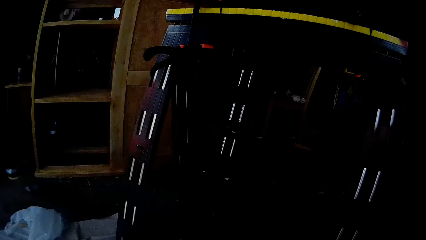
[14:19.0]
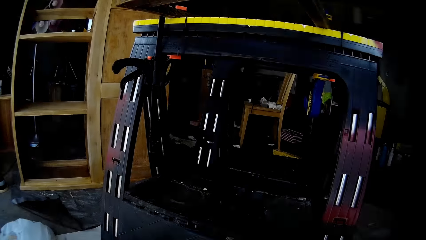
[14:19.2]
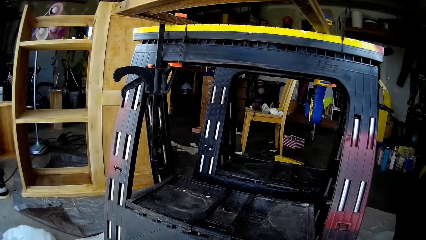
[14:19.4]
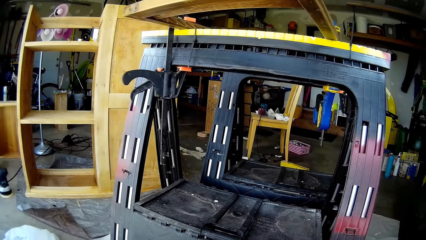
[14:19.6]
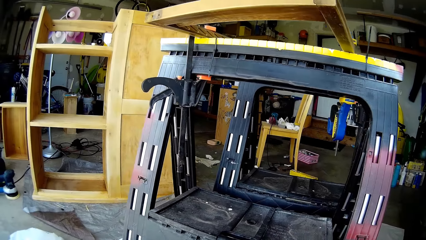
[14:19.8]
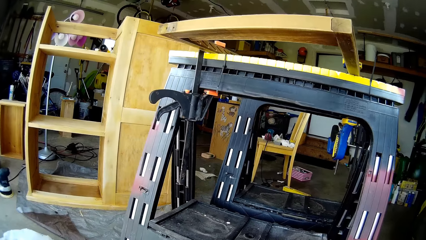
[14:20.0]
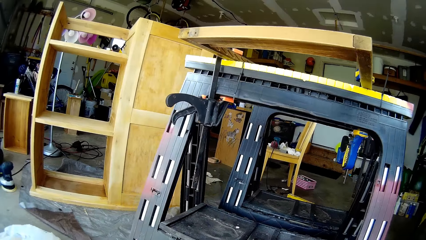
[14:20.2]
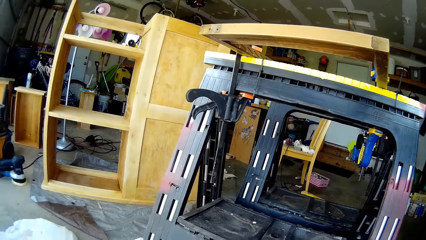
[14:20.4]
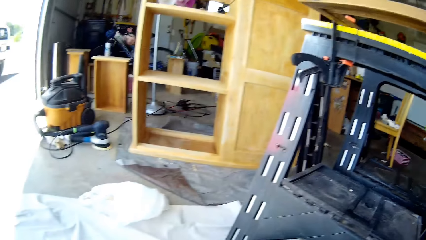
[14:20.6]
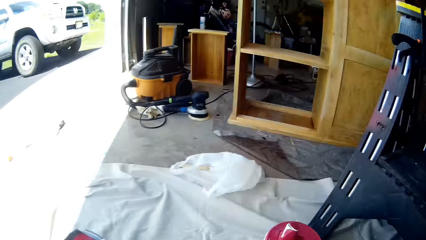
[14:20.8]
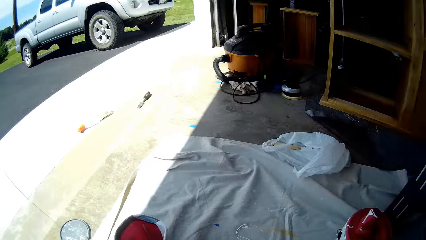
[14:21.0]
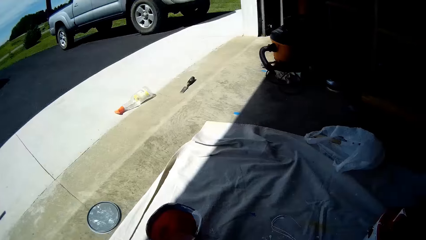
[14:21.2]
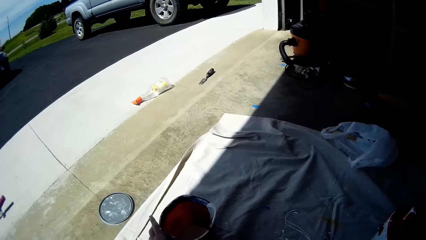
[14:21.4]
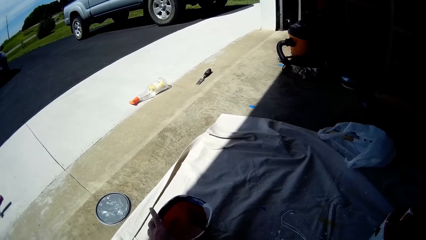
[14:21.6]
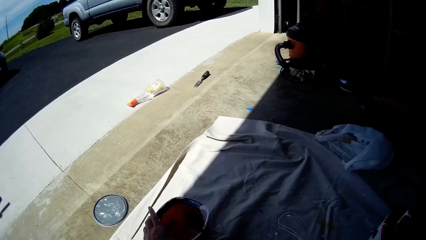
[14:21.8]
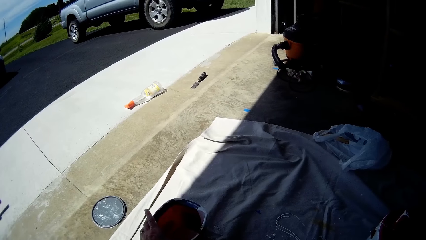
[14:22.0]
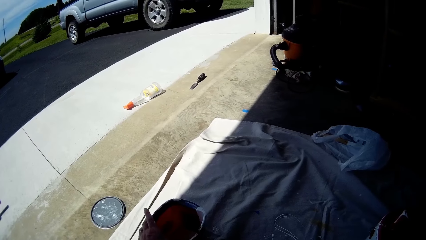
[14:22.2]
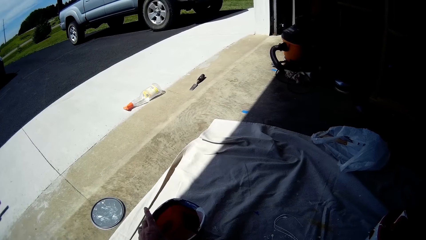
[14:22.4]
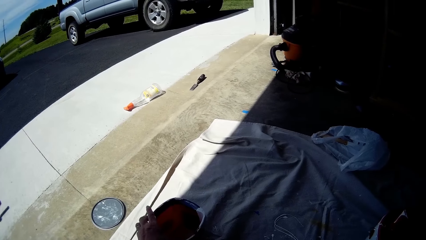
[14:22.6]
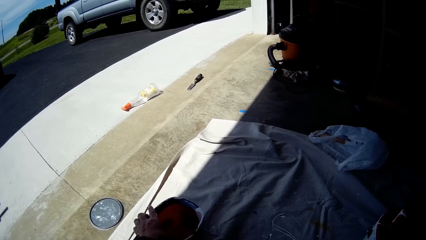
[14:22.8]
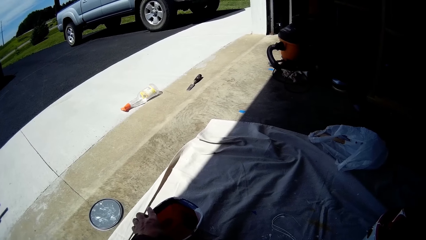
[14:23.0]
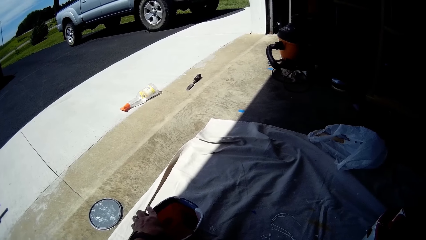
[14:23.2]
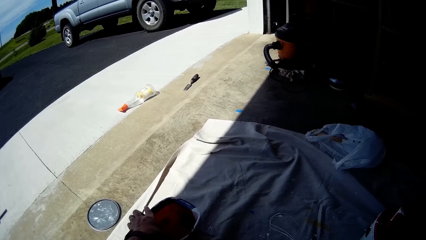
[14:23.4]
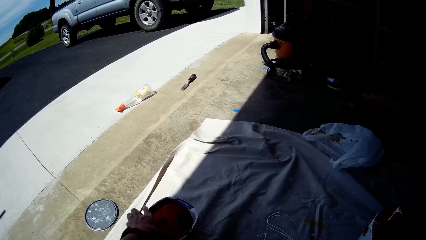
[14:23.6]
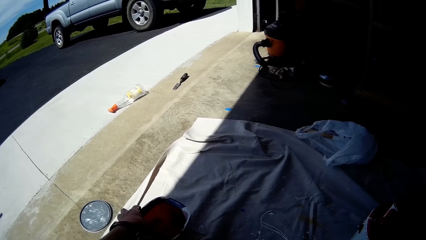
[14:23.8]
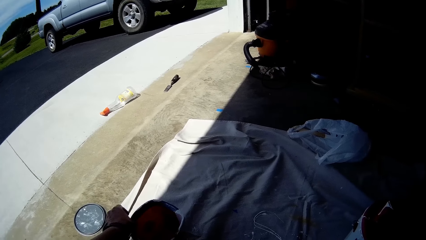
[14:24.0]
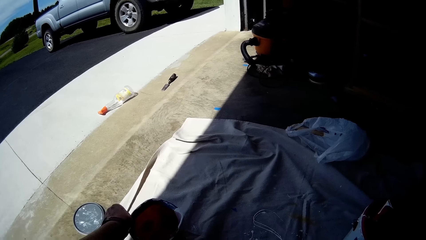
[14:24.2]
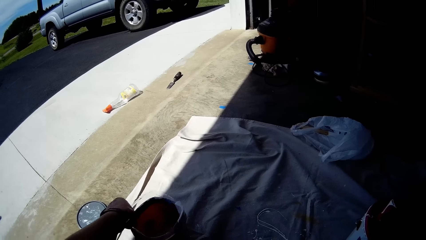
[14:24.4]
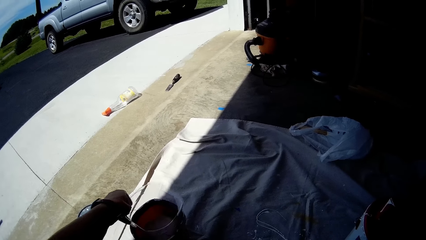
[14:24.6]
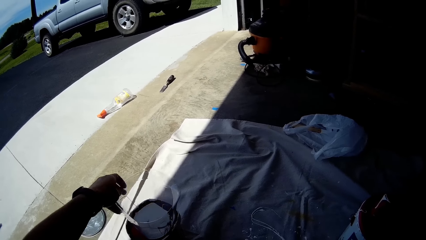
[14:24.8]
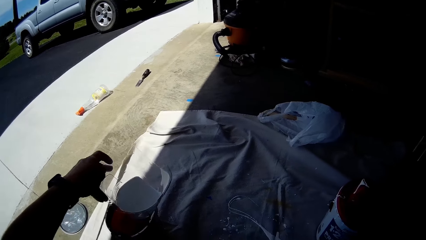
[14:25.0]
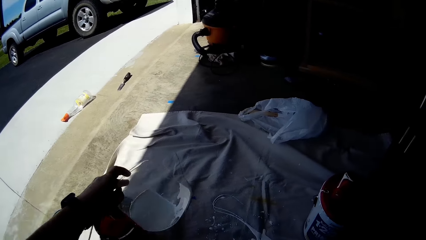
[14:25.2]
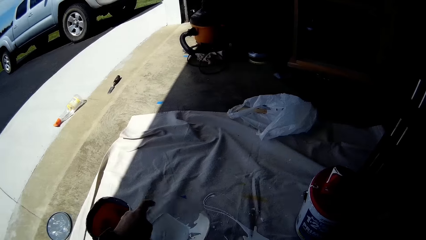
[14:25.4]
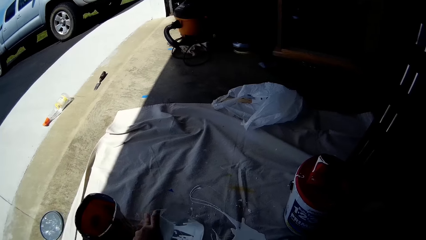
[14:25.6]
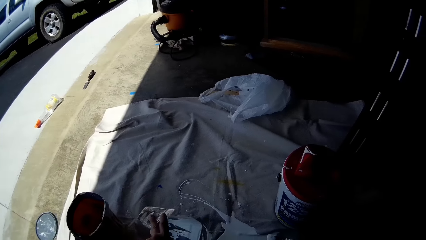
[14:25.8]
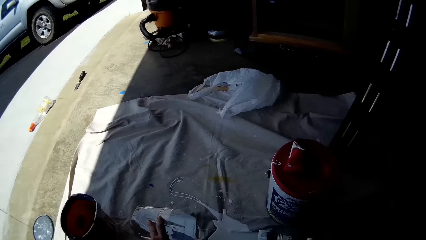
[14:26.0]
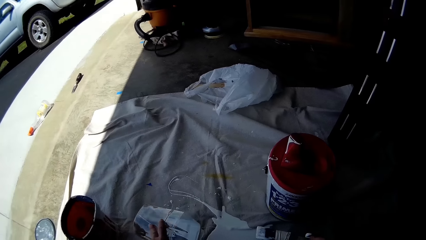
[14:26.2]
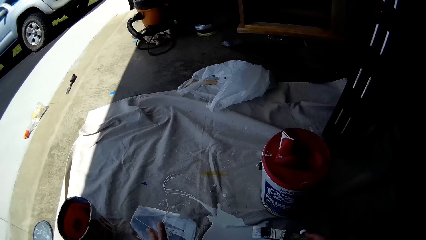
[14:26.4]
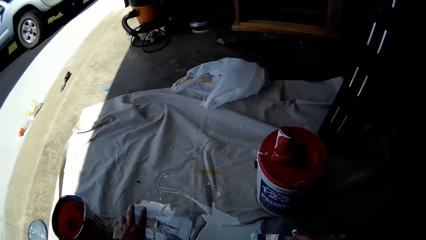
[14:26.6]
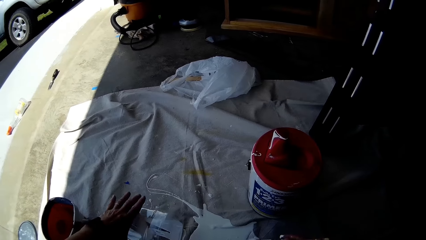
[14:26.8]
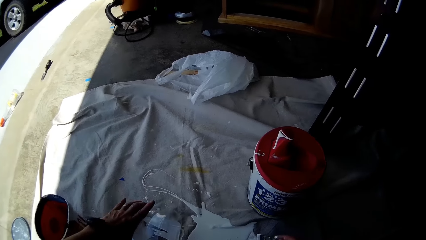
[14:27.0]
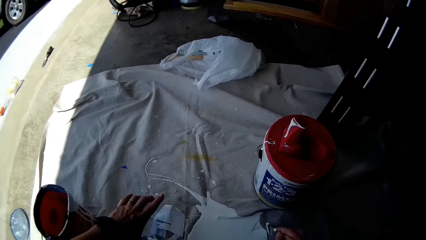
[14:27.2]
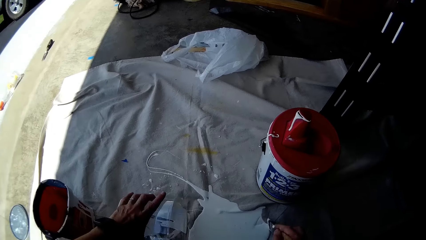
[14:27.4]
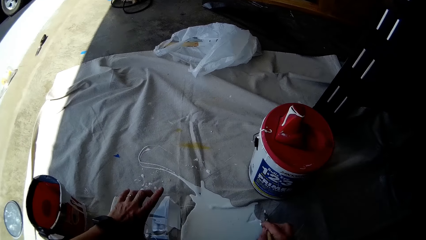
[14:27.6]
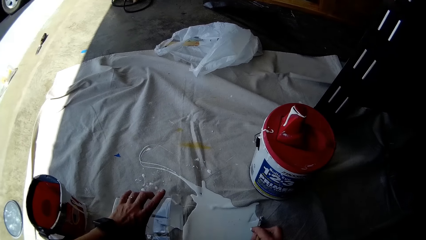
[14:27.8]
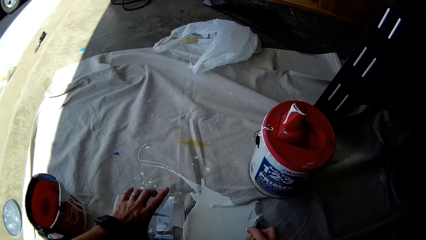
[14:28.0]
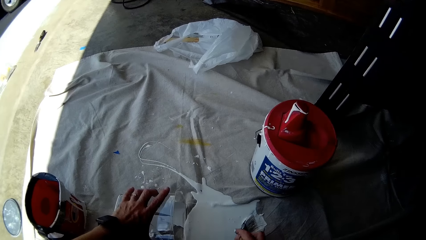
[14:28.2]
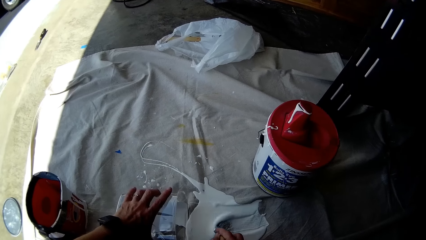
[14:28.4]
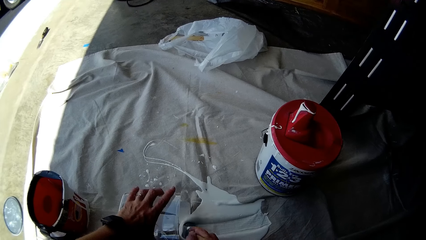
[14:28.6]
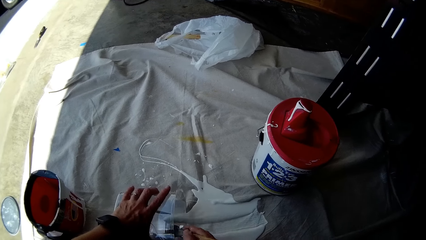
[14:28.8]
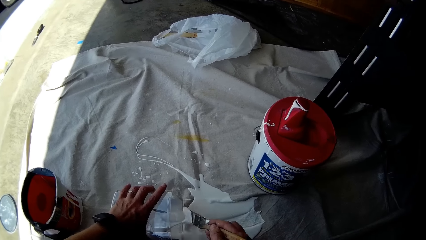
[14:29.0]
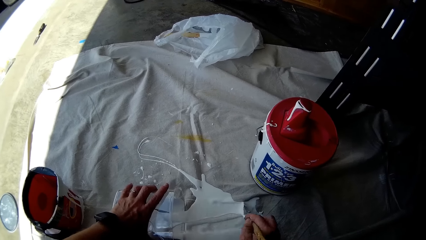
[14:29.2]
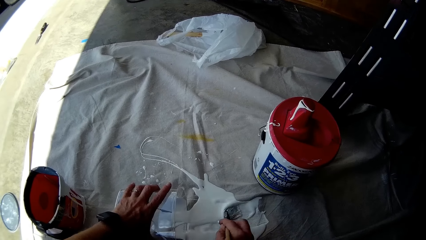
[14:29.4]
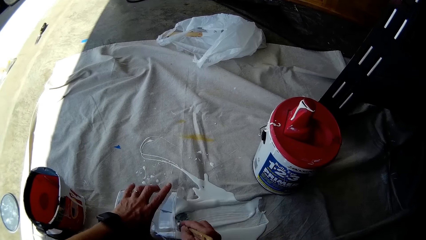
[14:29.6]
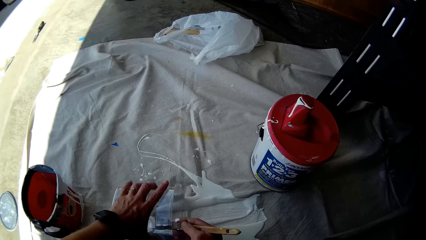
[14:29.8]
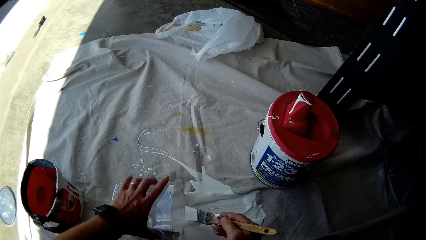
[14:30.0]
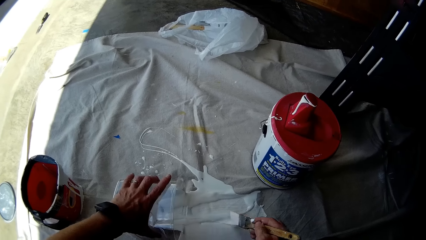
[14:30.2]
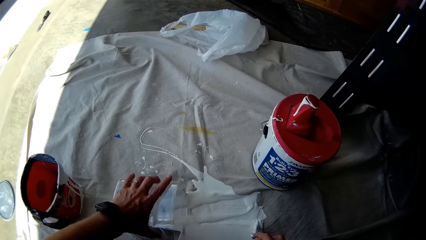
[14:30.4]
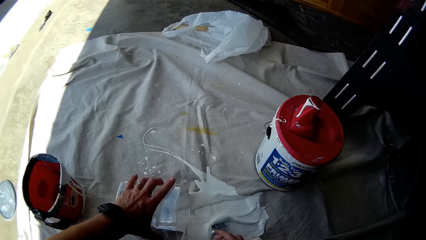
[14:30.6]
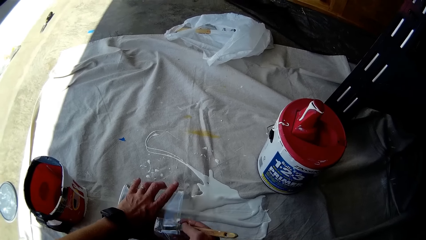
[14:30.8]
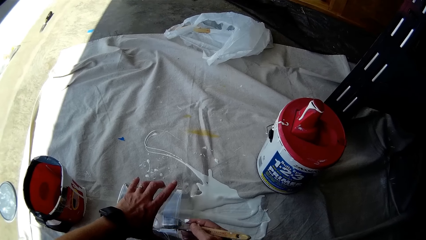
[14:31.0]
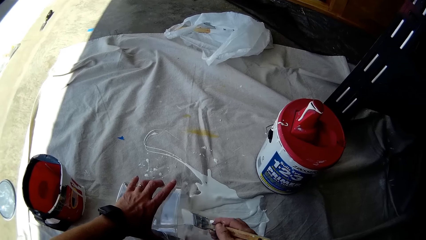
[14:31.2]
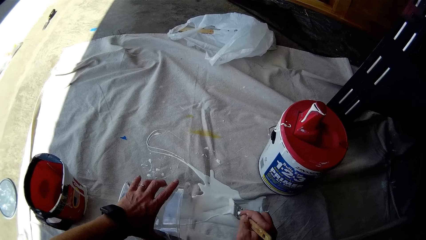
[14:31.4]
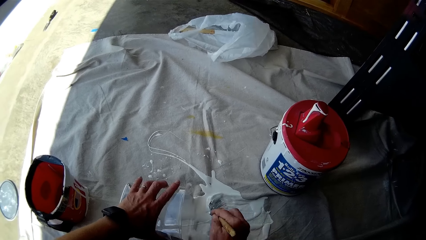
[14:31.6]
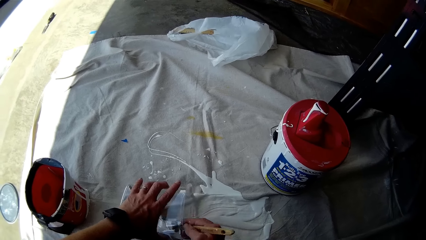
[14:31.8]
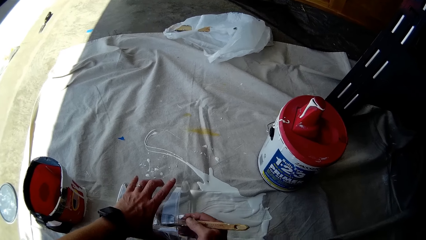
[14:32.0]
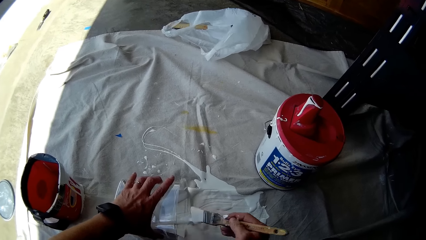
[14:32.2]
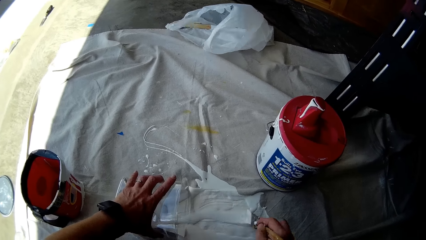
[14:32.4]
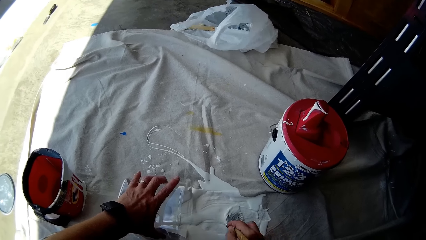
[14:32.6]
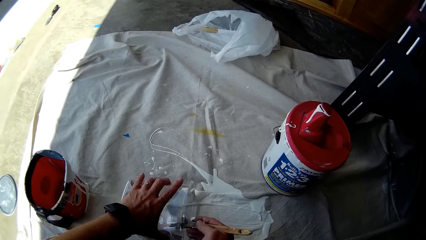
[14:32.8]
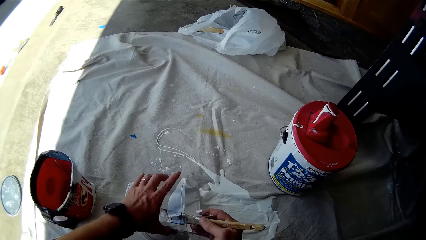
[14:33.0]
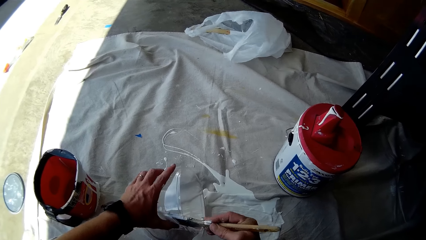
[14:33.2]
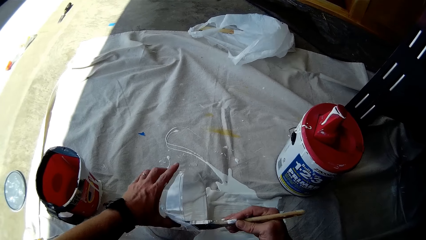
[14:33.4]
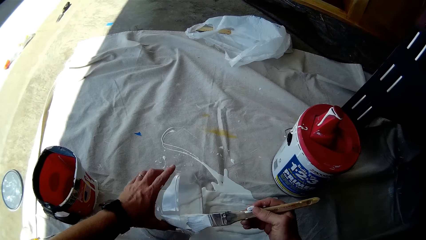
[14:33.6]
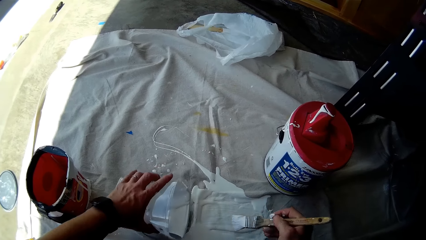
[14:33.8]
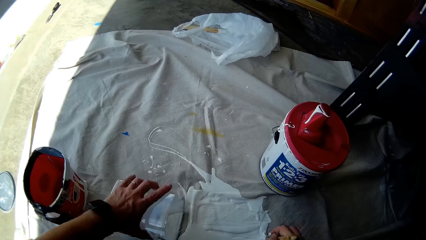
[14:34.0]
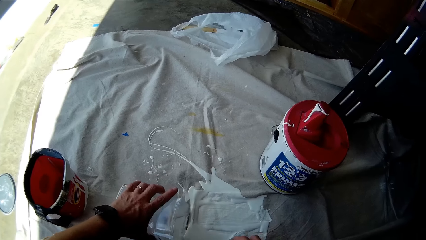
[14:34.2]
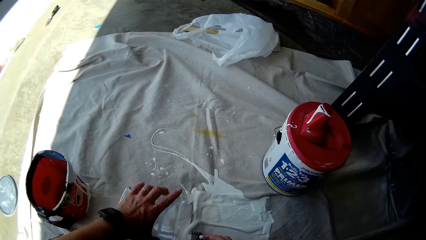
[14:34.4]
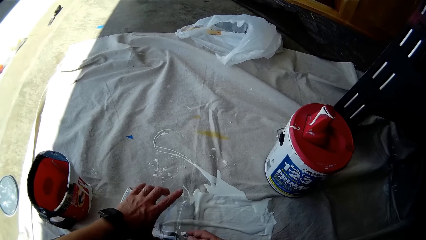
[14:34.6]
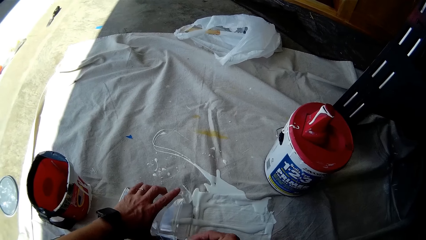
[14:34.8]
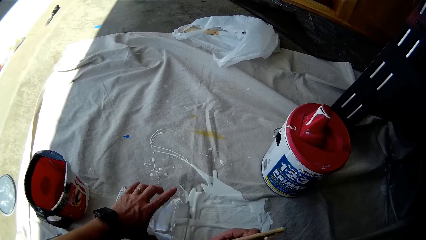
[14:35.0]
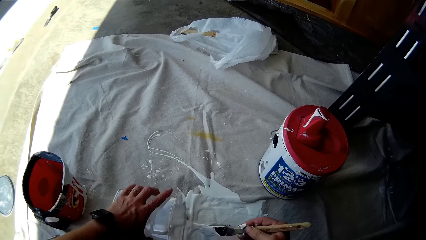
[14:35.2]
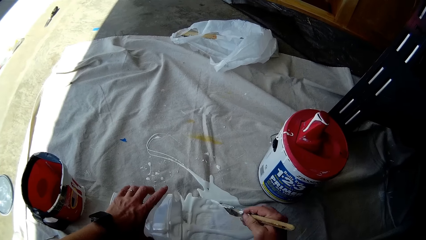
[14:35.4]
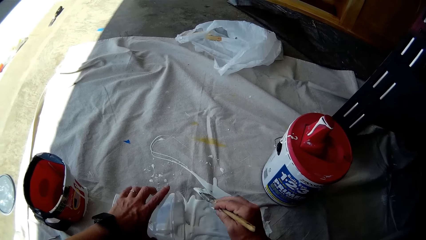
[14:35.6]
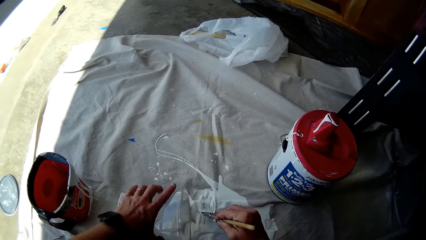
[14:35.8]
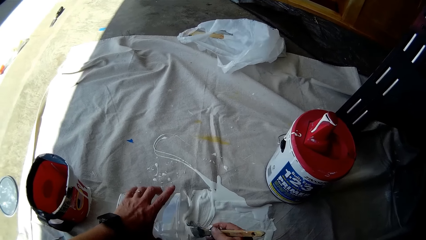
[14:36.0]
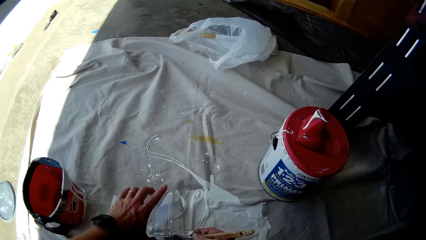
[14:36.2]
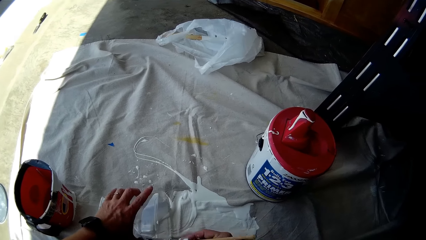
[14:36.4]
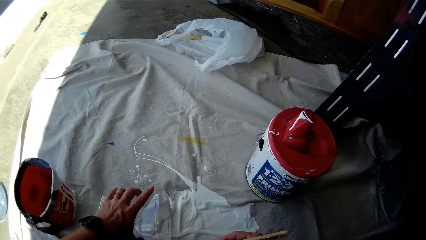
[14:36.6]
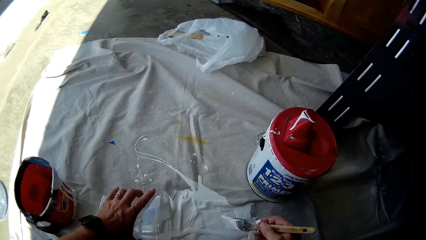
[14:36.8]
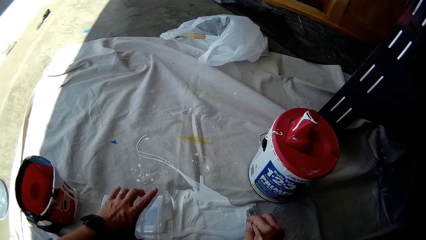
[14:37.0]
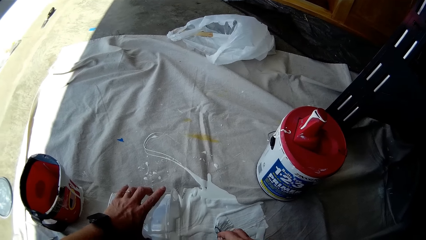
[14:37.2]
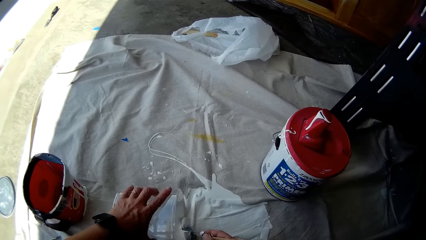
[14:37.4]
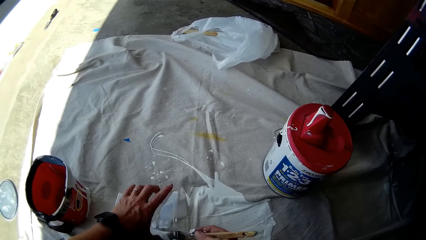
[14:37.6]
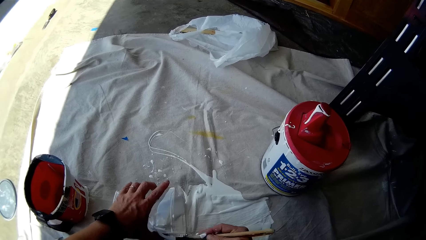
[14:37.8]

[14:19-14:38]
The camera wearer drops the paint container on the cloth with her left hand. She holds the container firmly. She removes a transparent paint container from the container with her left hand. She puts the transparent paint container horizontally on the cloth with her left hand. She places the paintbrush on the paint. She packs the white paint on the cloth into the transparent paint container with the paintbrush. She rubs the paintbrush on the edge of the container. She places the paintbrush on the paint. She scoops paint towards the container. She rubs the paintbrush on the edge of the container. She scoops paint towards the container. She rubs the paintbrush on the edge of the container.
